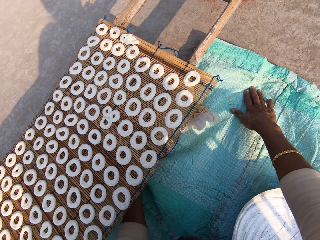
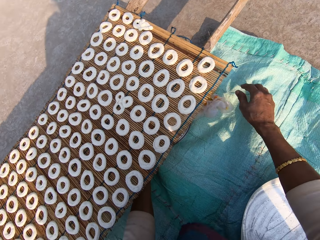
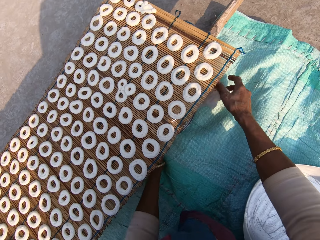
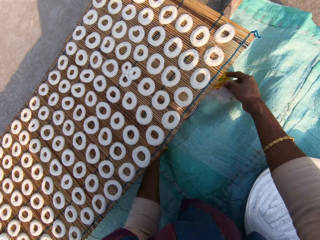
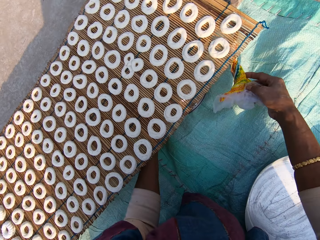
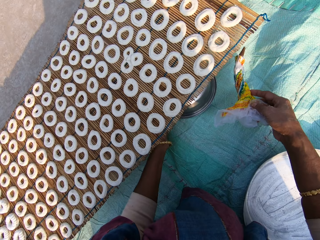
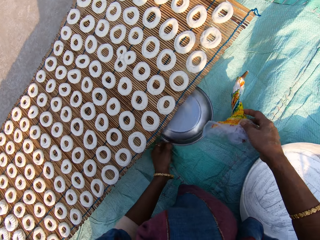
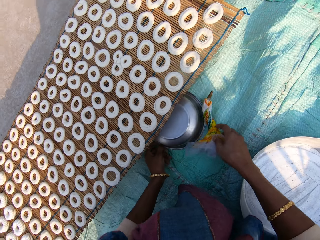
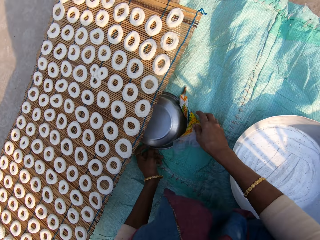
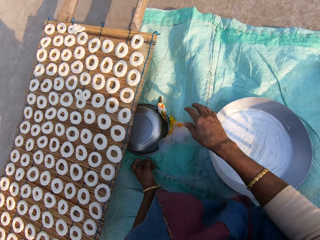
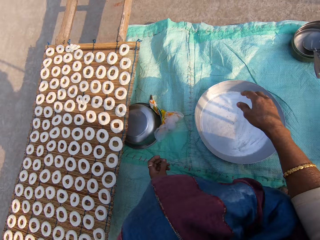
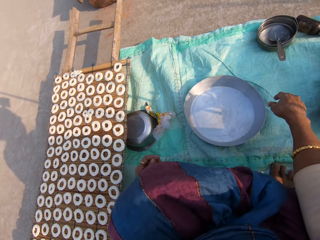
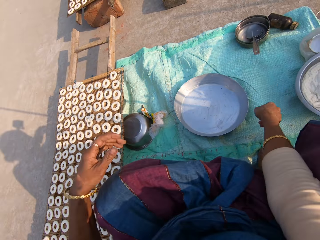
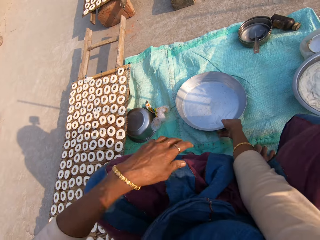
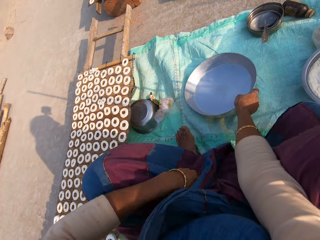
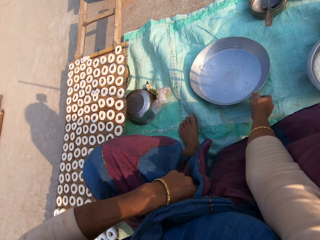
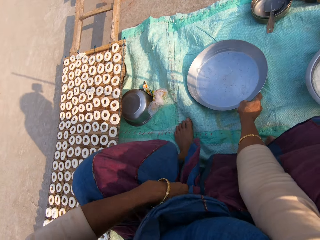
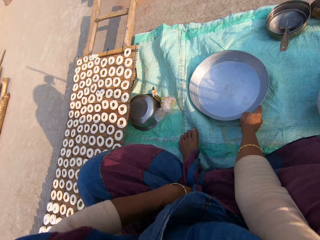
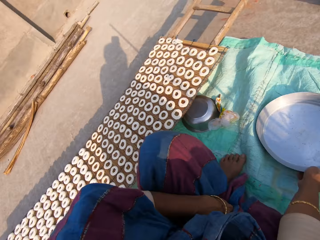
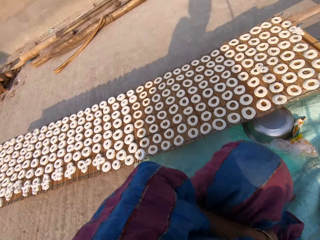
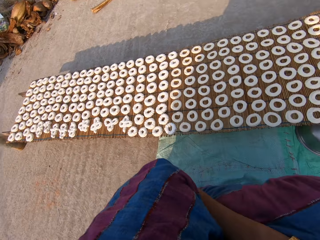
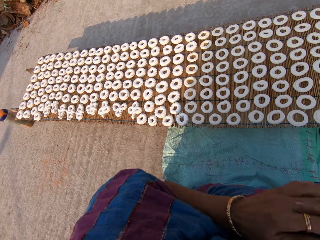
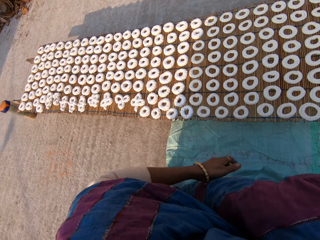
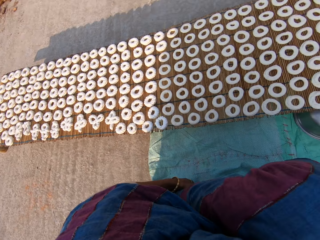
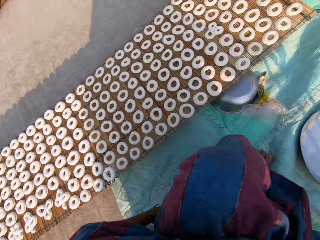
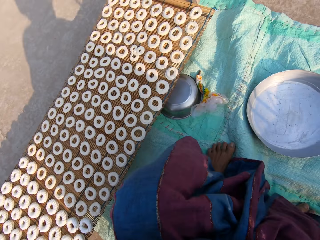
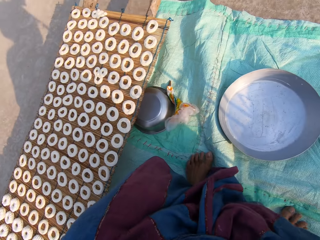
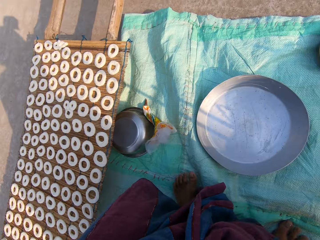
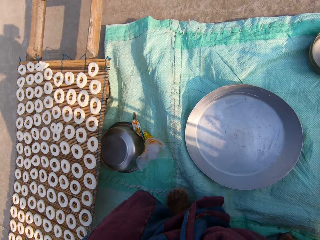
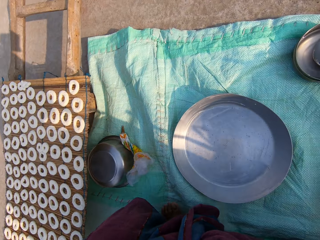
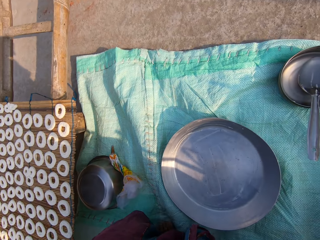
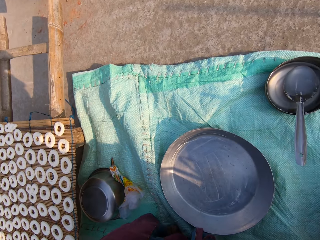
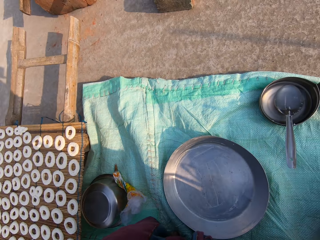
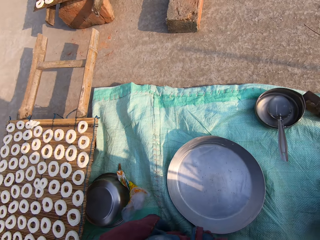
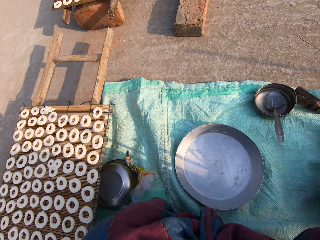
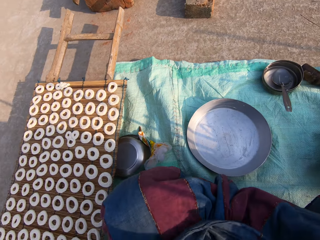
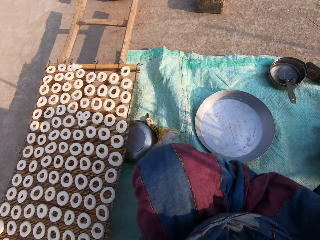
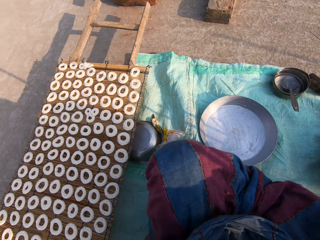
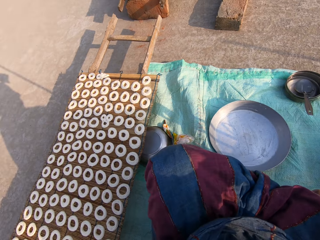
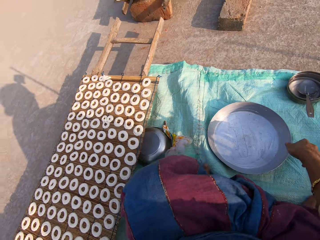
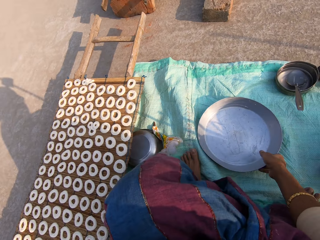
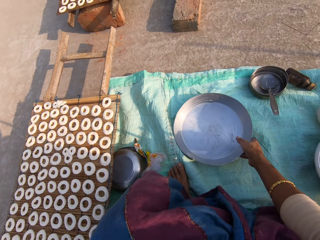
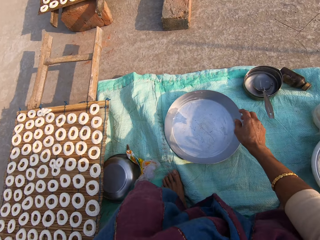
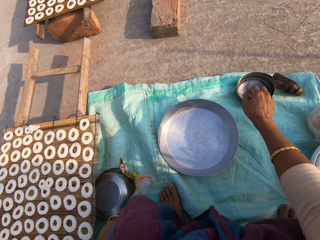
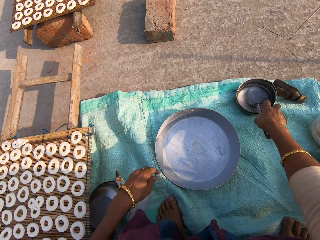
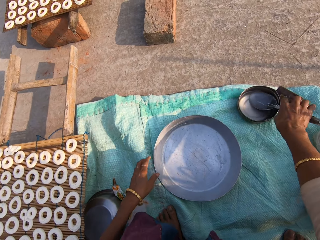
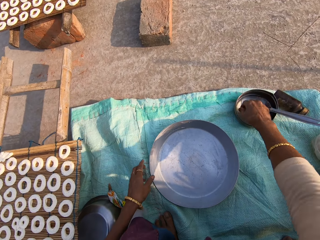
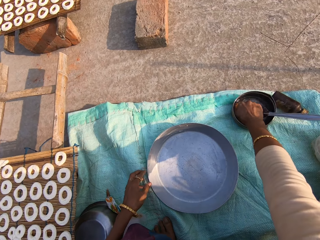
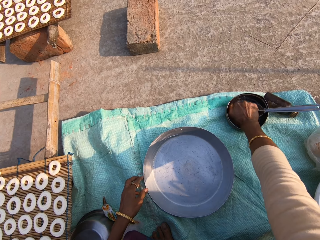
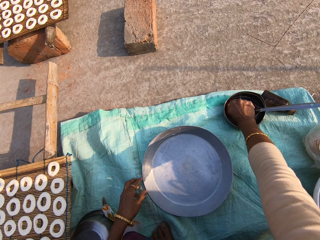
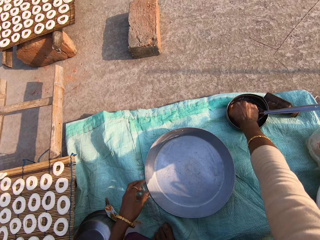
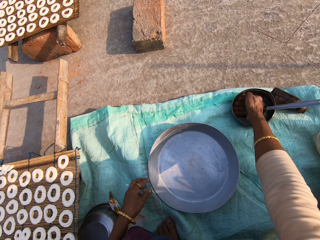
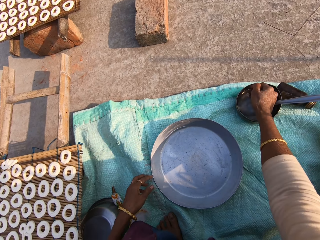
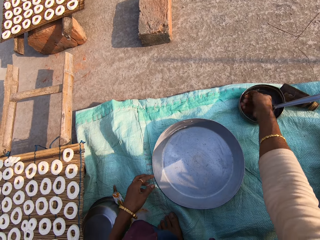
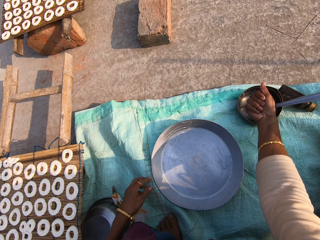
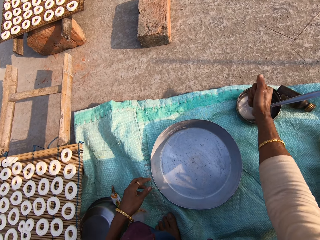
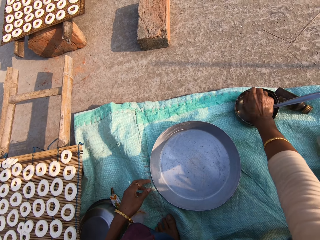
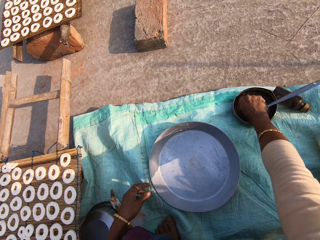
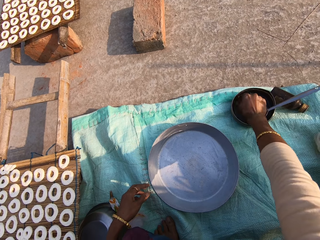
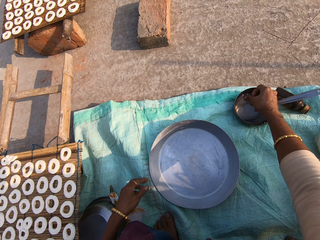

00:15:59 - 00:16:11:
The camera wearer removes her right hand from the sack on the ground. She picks up the piping bag from the sack on the ground with her right hand. She moves the paper and the pot on the sack. She places the piping bag on the sack on the ground with her right hand, and places a stainless bowl on the sack on the ground with her left hand. She picks up the stainless bowl on the sack on the ground with her right hand. She places the stainless bowl on the sack on the ground with her left hand. She holds the stainless bowl on the sack on the ground with her right hand. She stares around the table with donuts. She moves the stainless bowl on the sack on the ground with her right hand. She moves a spoon from the bowl of water on the sack on the ground with her right hand. She removes her right hand from the spoon in the bowl of water on the sack on the ground. She washes her right hand in the bowl of water on the sack on the ground.

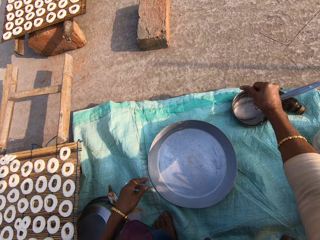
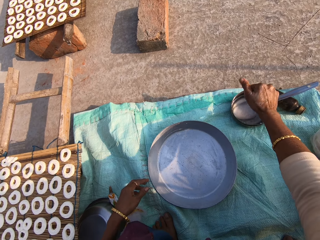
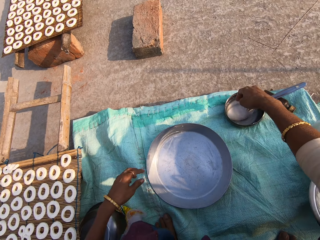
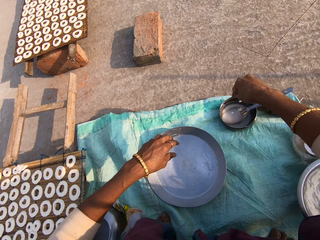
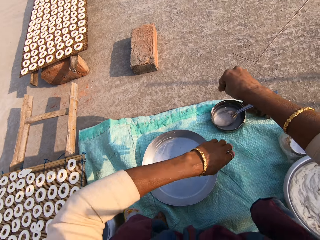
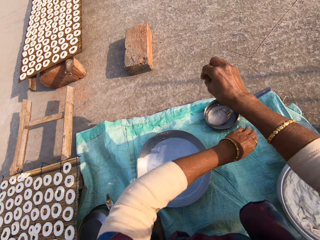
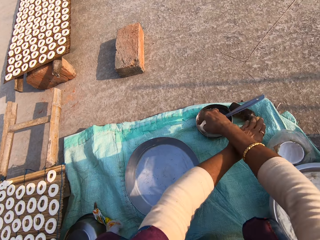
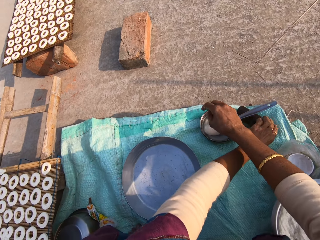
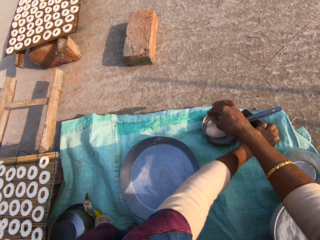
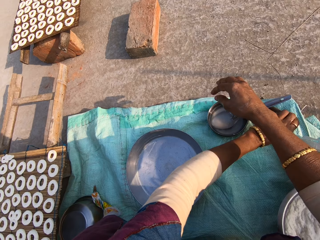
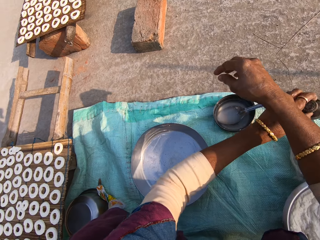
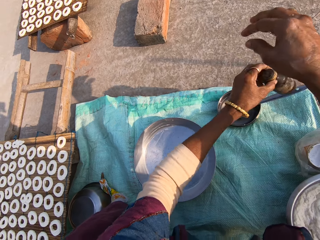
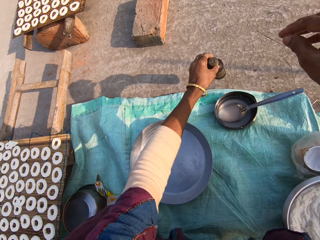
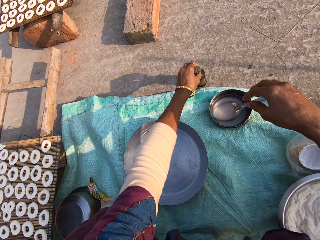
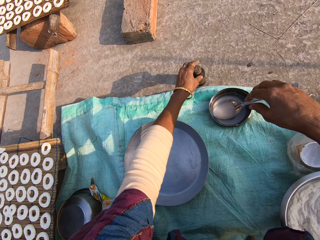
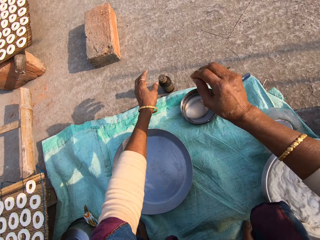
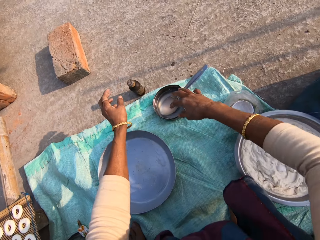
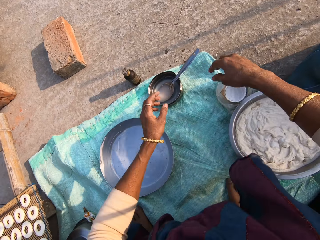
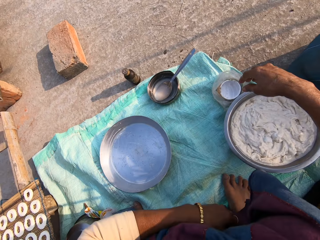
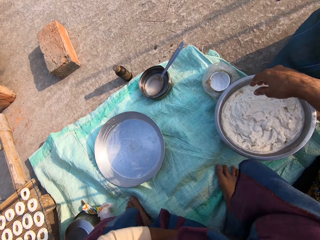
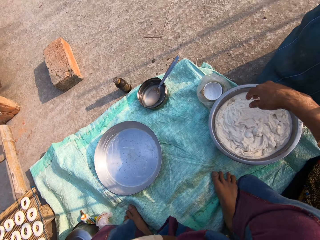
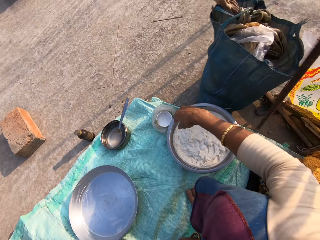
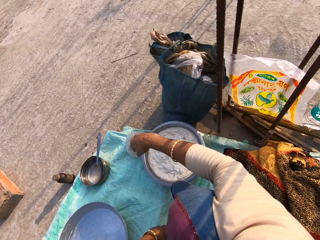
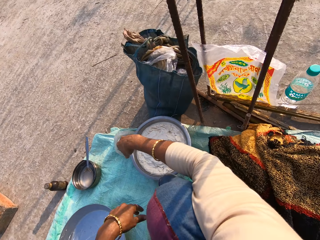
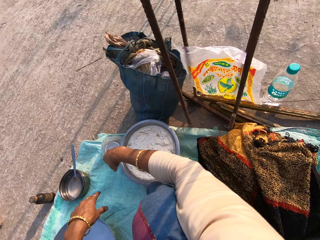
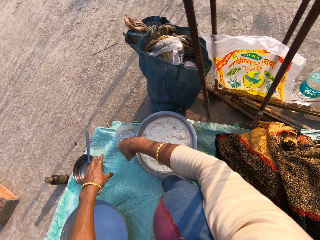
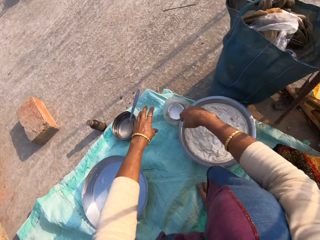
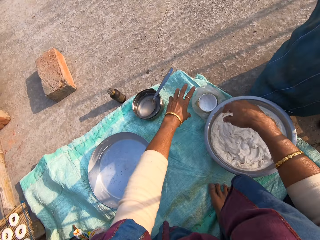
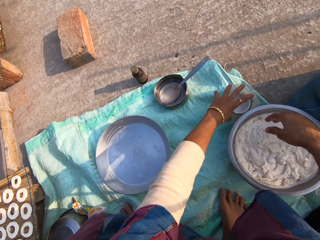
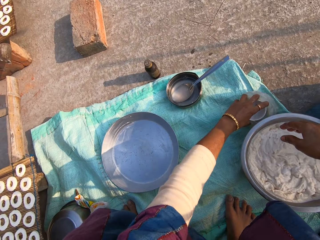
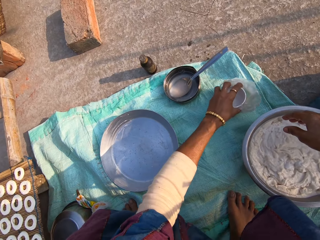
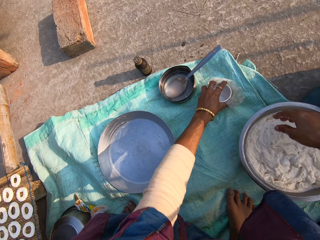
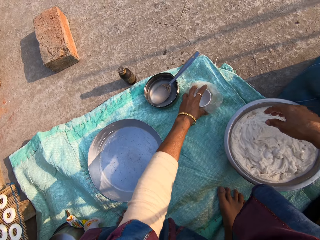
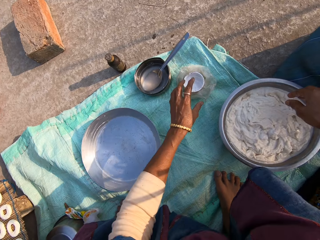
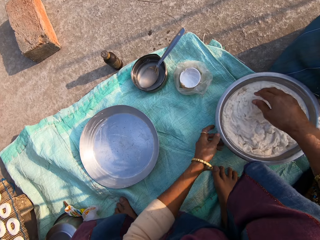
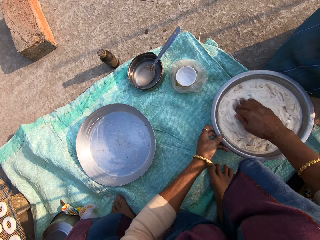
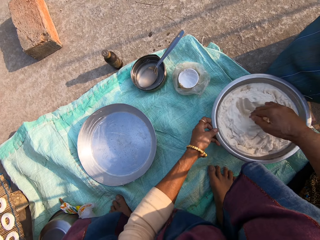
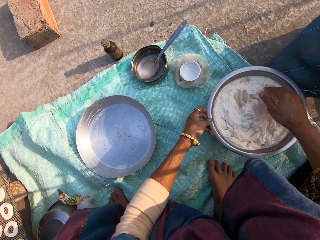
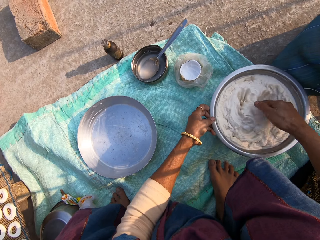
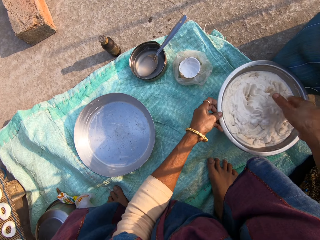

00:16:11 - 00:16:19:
The camera wearer picks up the bottle from the sack on the ground with her left hand. She places the bottle on the ground. She picks up the bowl in the nylon on the sack on the ground with her left hand. She places the bowl in the nylon on the sack on the ground with her left hand. She holds the bowl of muruku on the sack on the ground with her left hand. She scoops some muruku from the bowl of muruku on the sack on the ground to the tray with her right hand.
